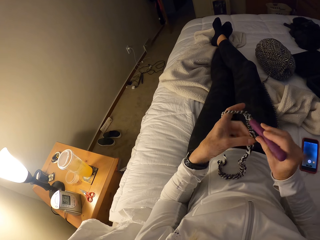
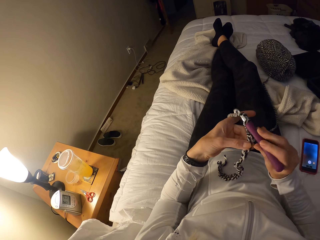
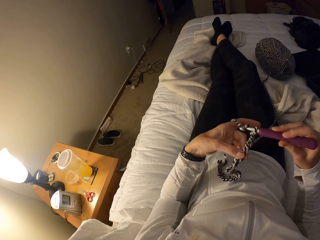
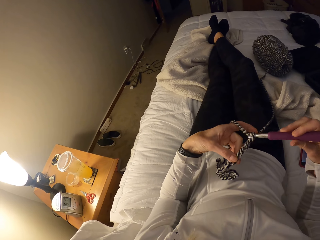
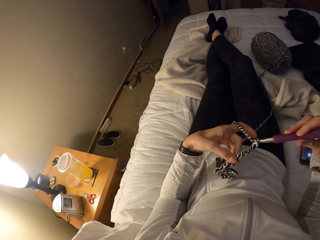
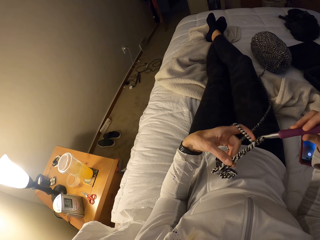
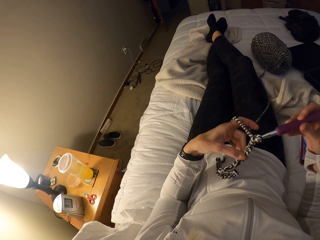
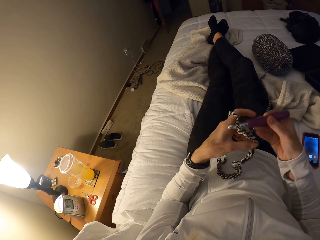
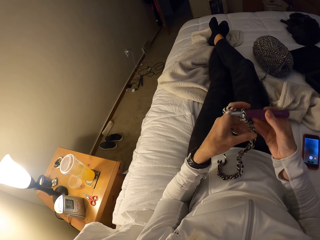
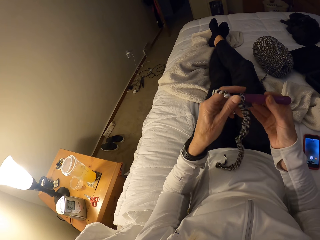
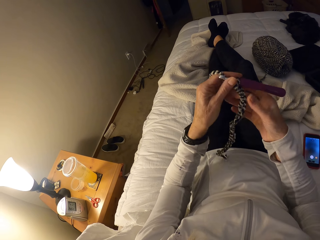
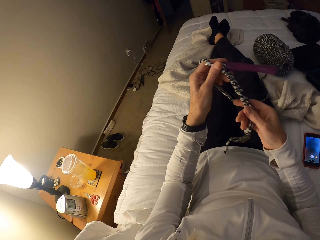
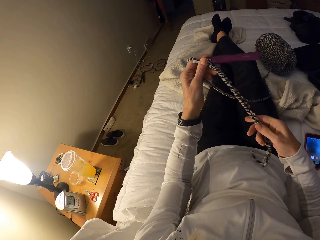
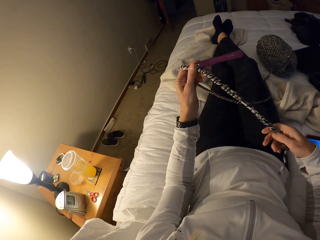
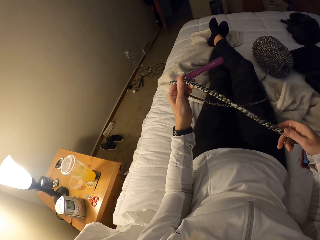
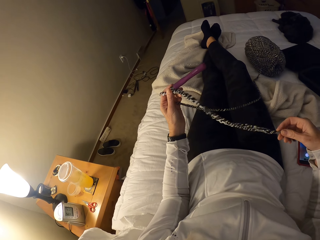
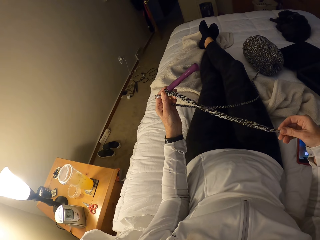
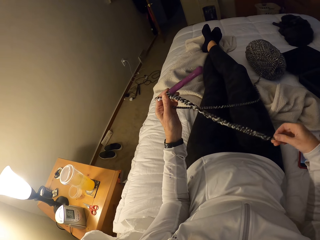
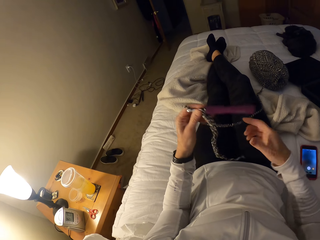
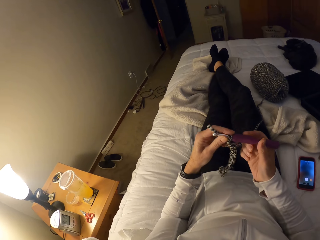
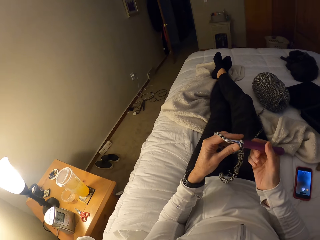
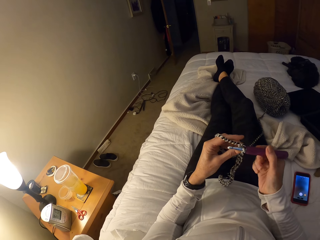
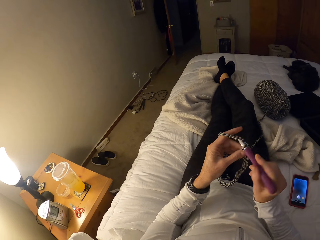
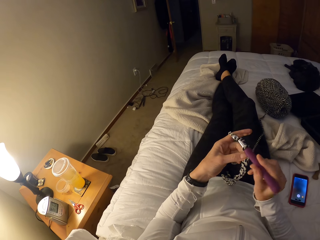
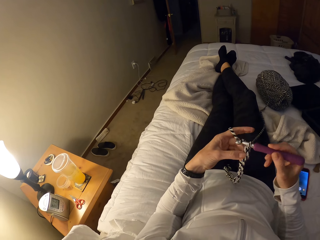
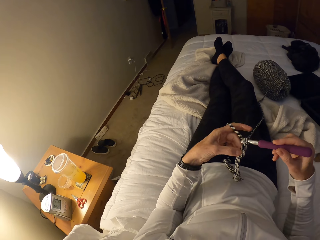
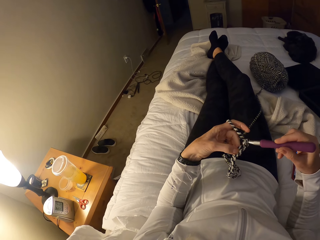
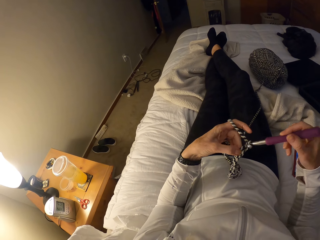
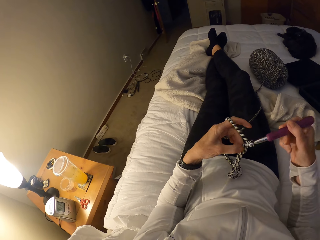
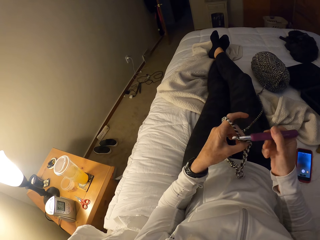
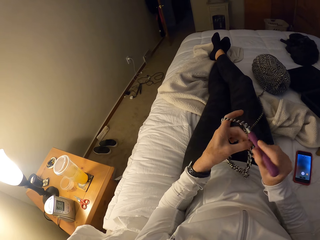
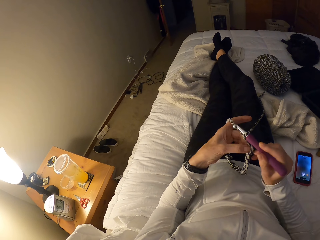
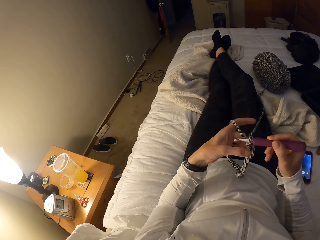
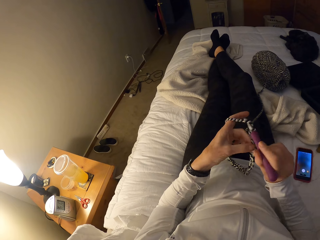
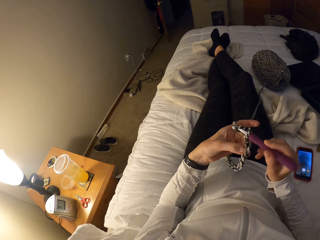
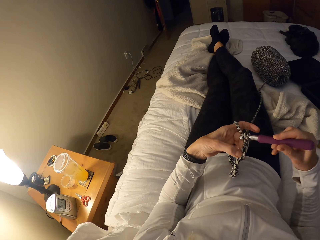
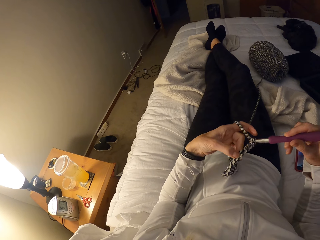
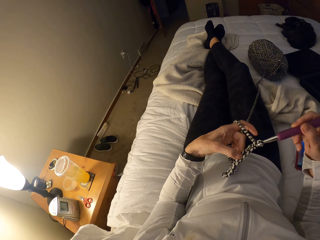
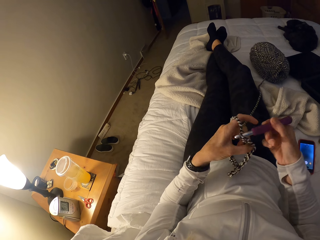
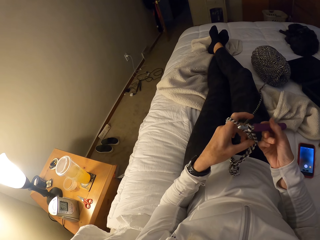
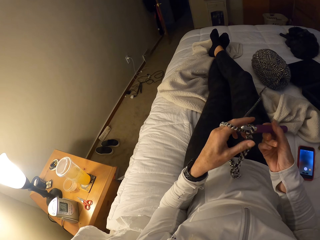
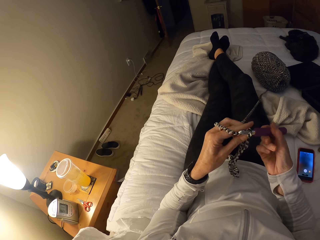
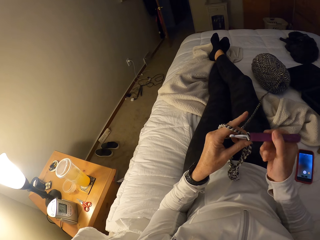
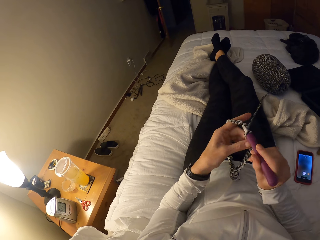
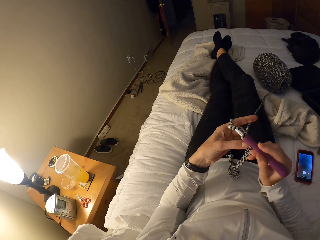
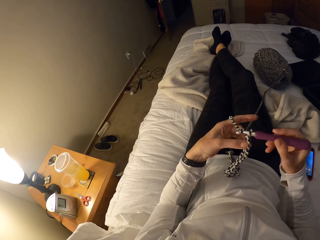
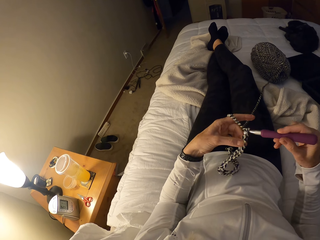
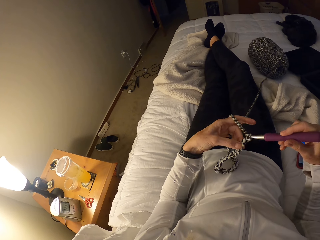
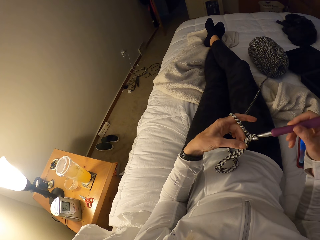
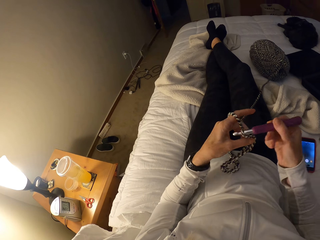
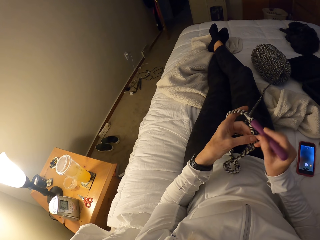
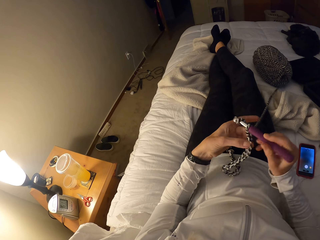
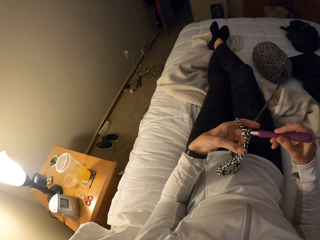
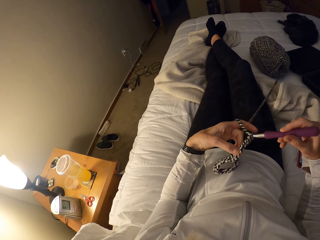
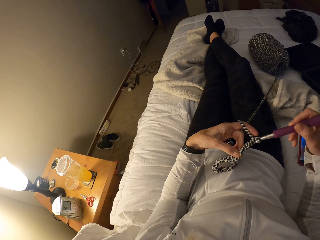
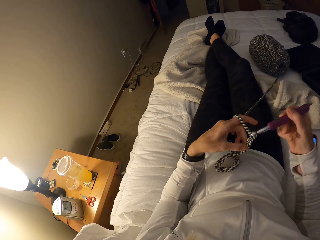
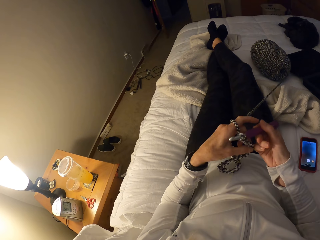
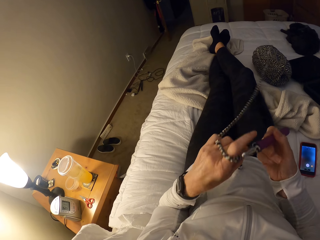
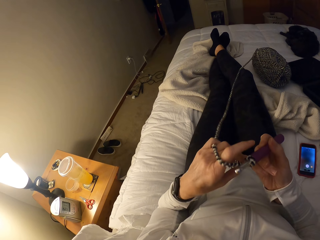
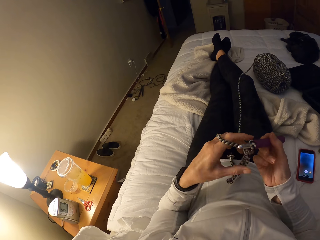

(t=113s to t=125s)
The camera wearer shifts the crochet hook from right to left hand. She straightens the crochet with her right hand. She stretches the cloth with her right hand. She passes the crochet hook to her right hand. She resumes crocheting the yarn with the crochet hook. She raises her left hand briefly.

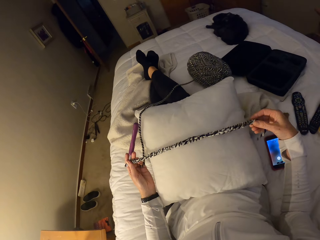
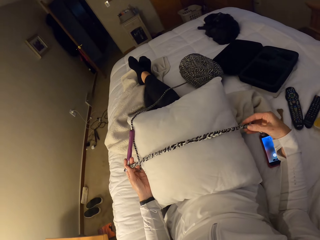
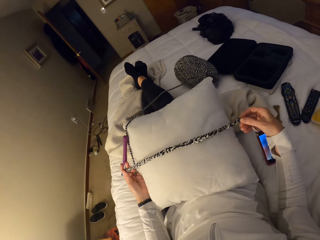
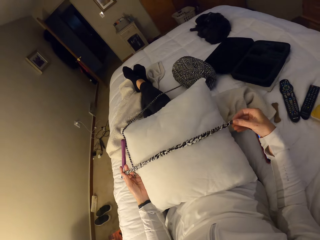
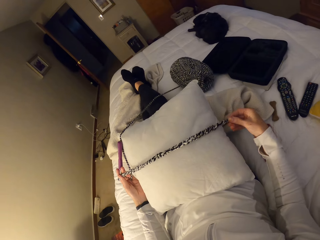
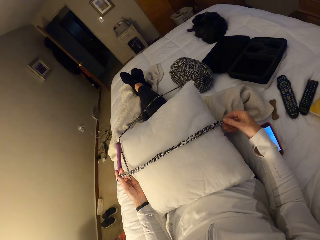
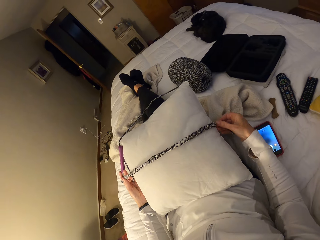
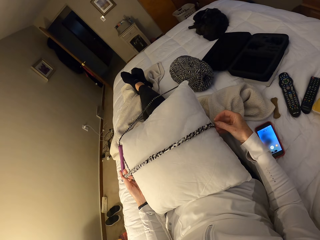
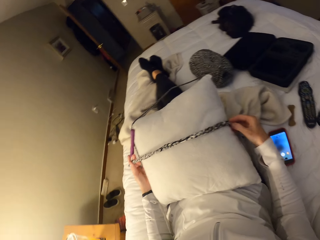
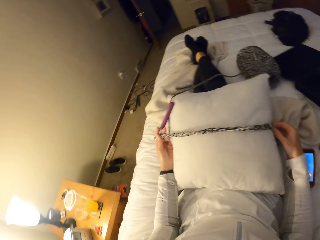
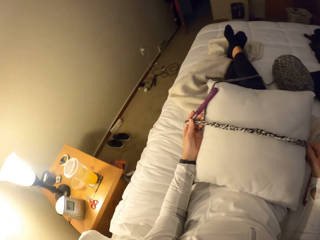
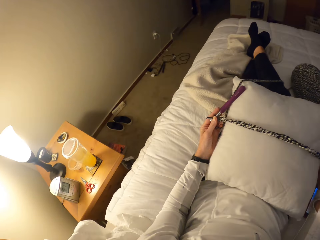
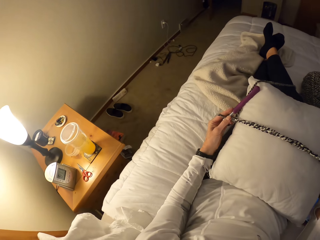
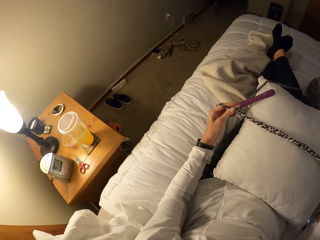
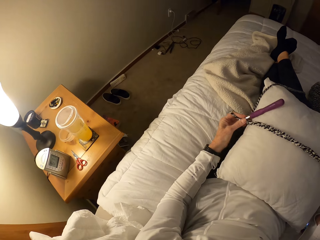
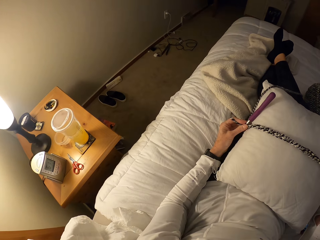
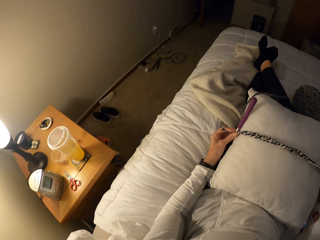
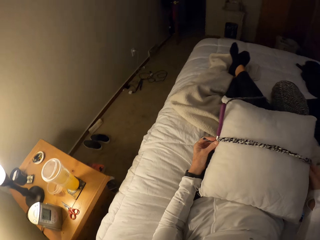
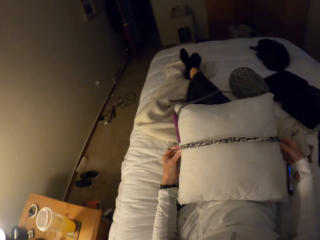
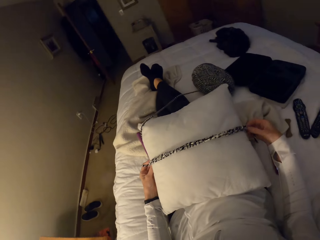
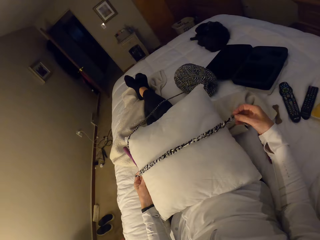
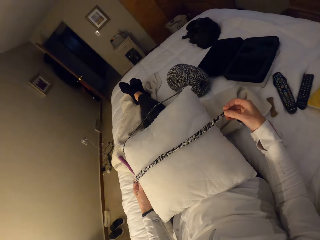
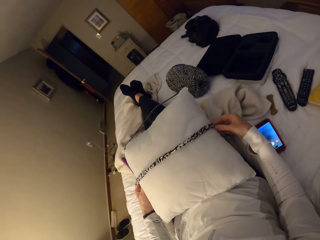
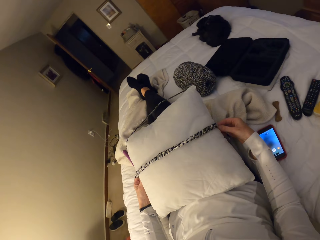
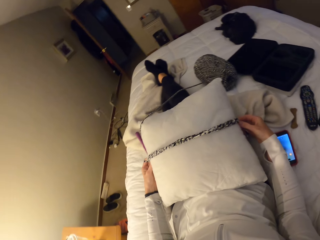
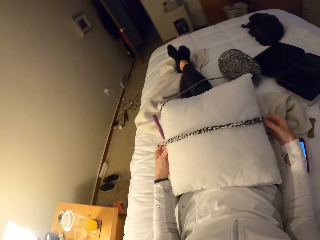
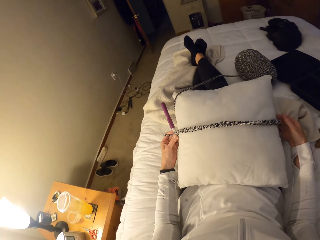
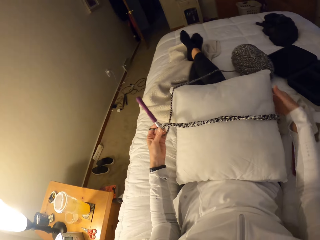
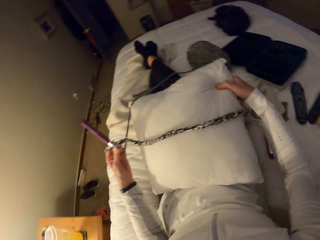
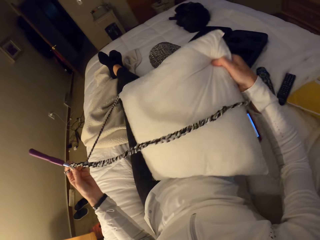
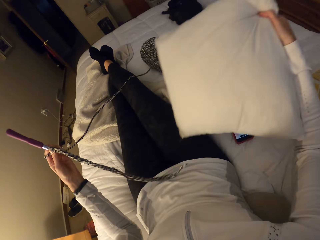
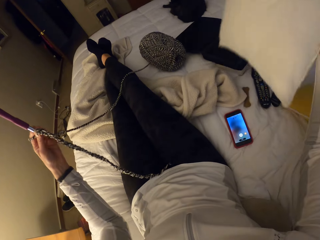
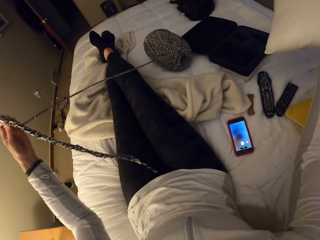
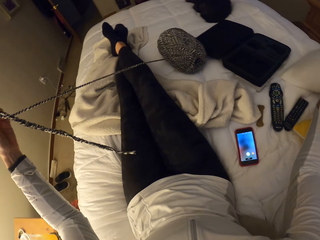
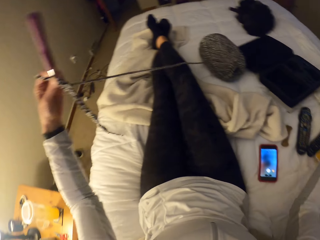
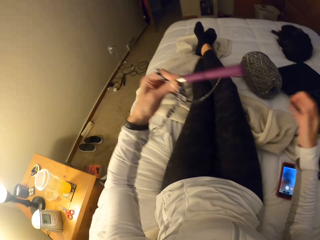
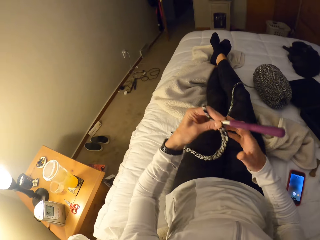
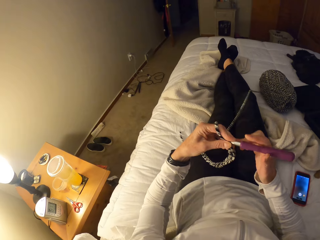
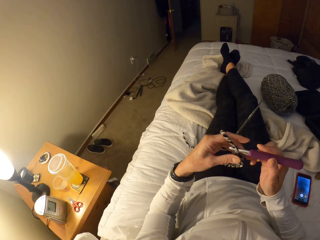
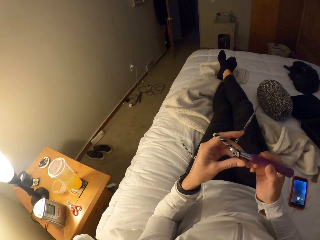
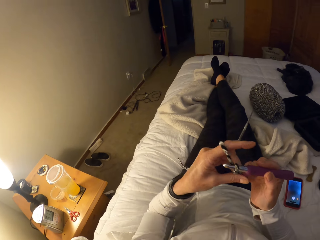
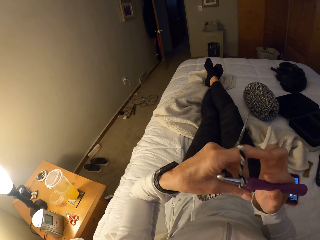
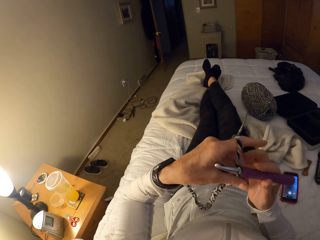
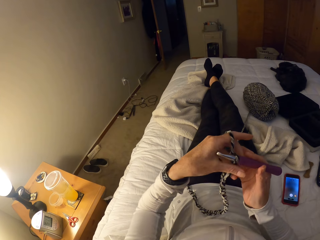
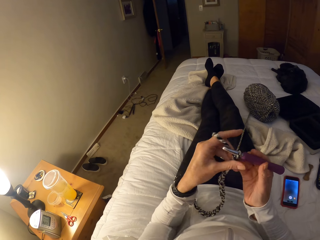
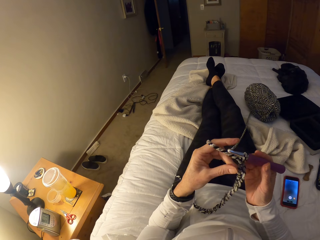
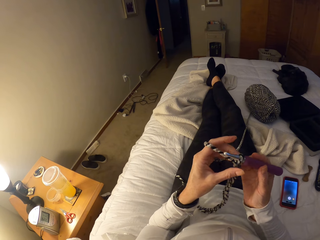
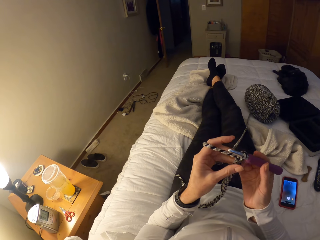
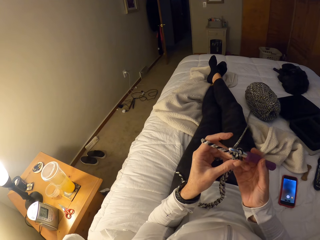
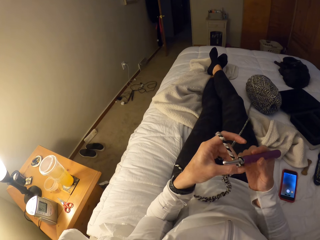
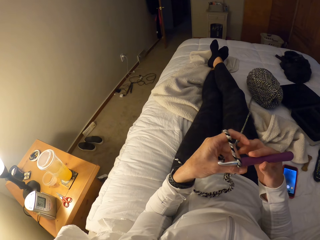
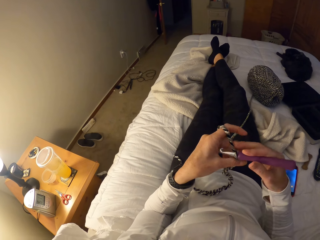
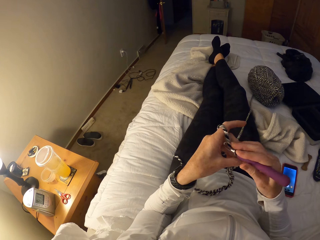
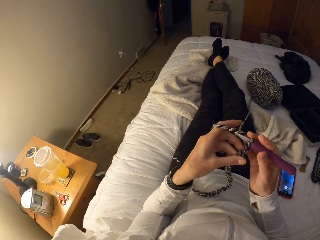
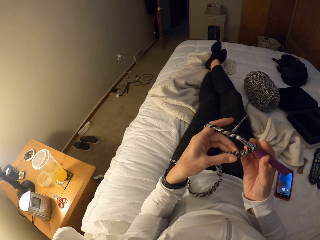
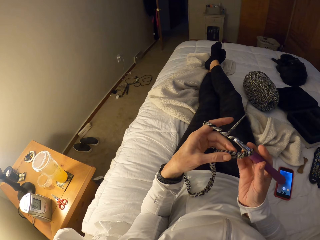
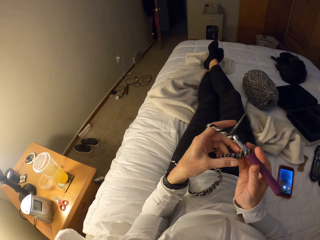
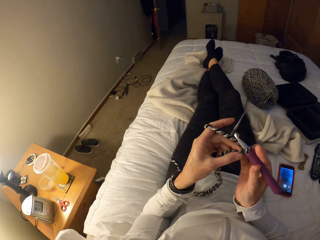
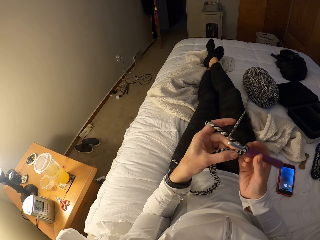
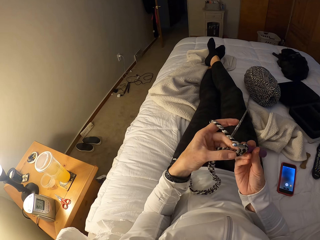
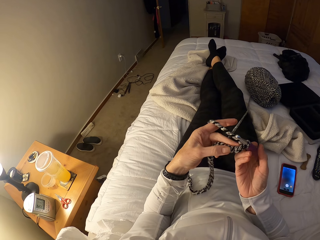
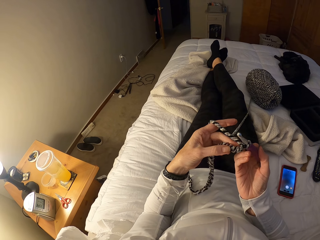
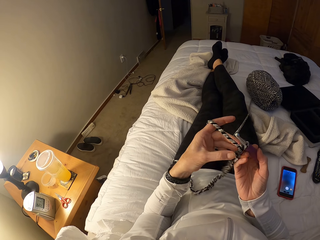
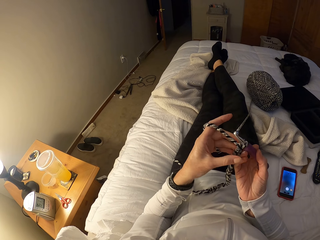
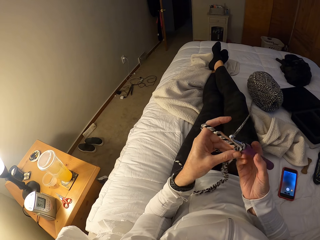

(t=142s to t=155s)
The camera wearer holds the cloth across the pillow. She measures the pillow with the crochet. She picks up the pillow from her thighs with her right hand. She drops the pillow on the bed. She passes the crochet hook to her right hand. She knits the cloth. She adjusts the crochet with her left hand.
